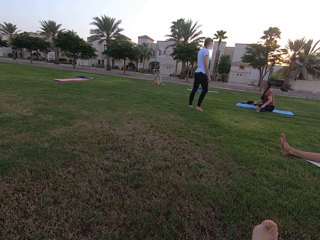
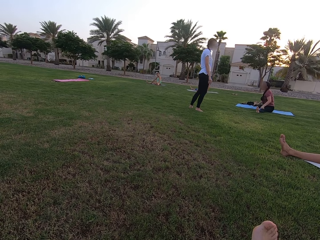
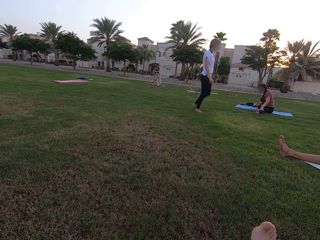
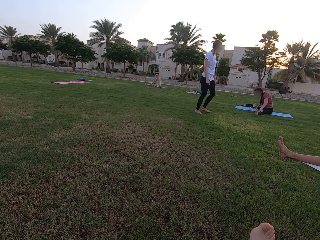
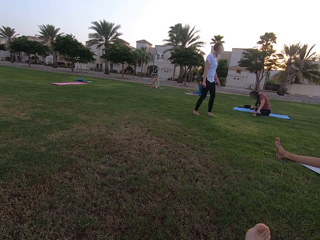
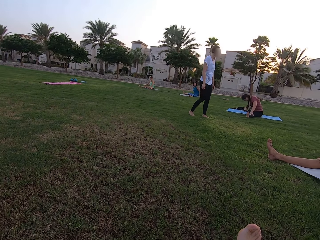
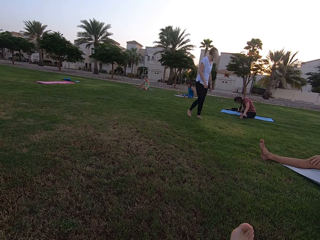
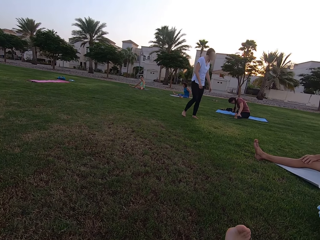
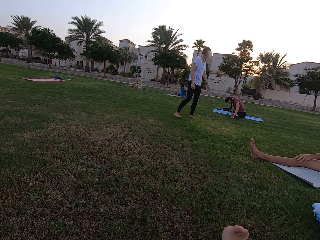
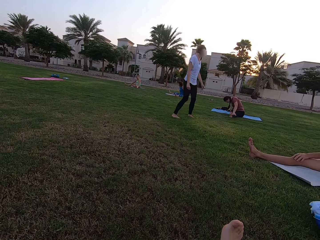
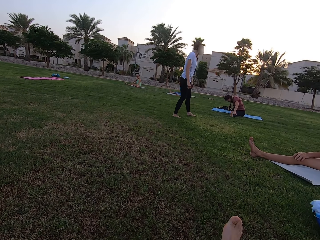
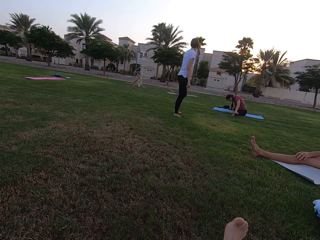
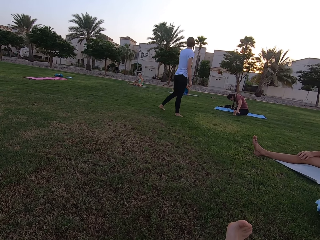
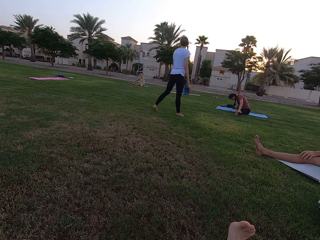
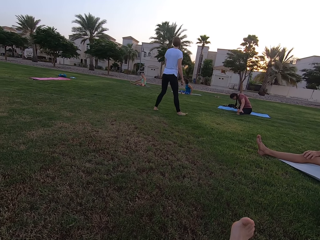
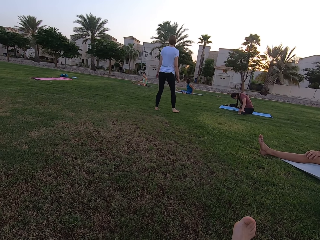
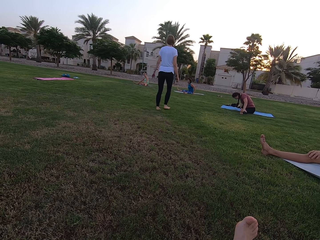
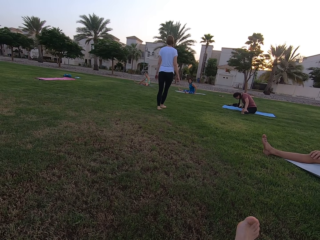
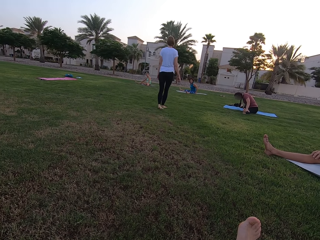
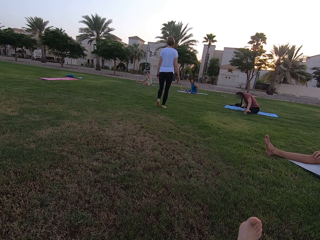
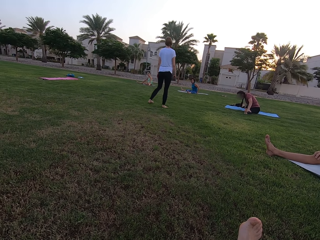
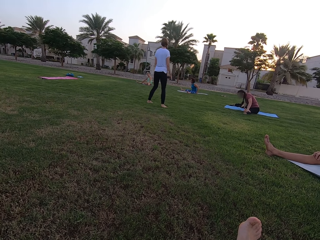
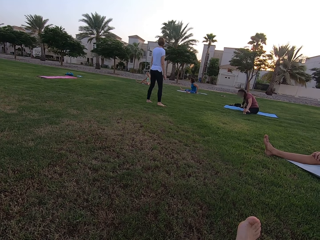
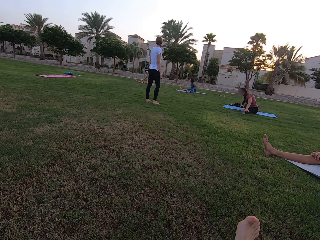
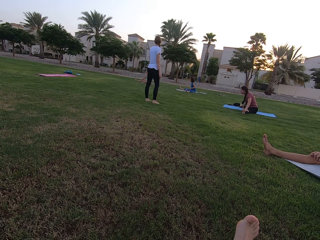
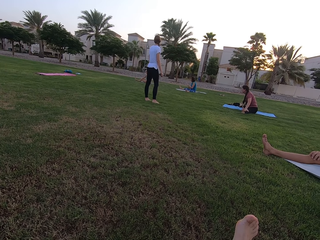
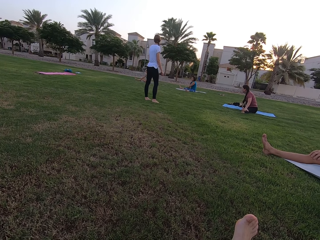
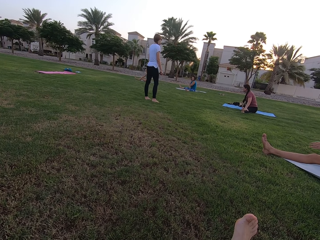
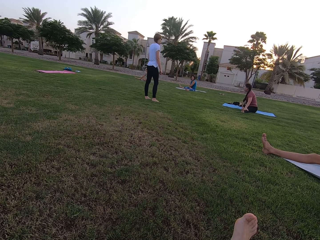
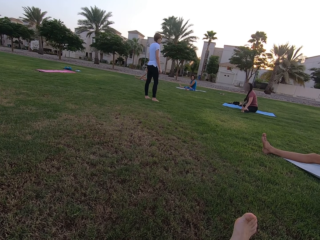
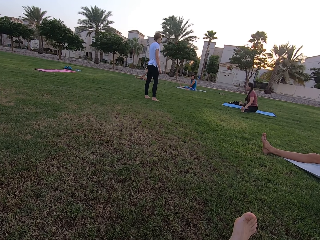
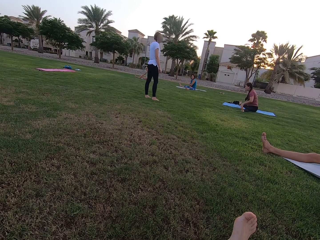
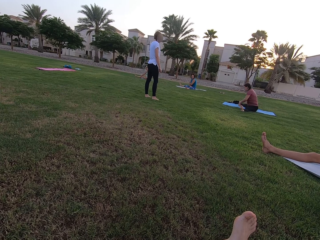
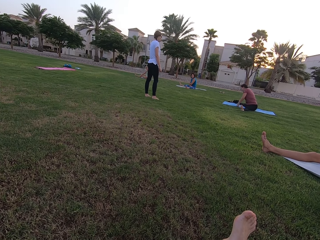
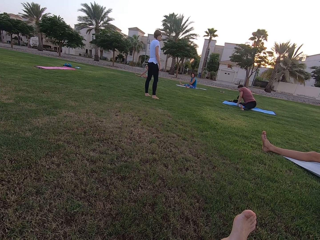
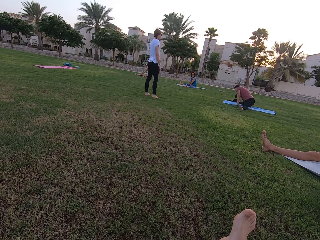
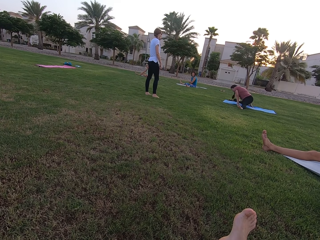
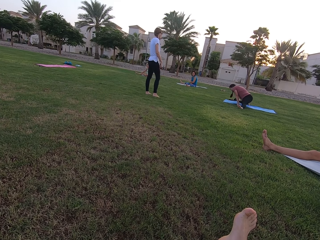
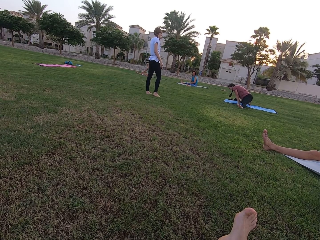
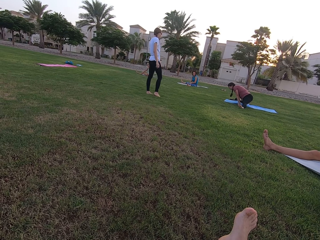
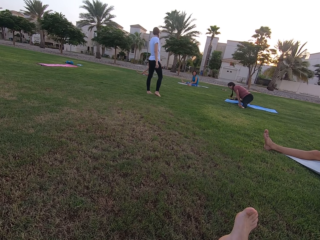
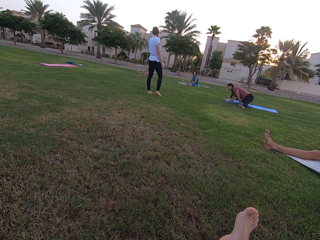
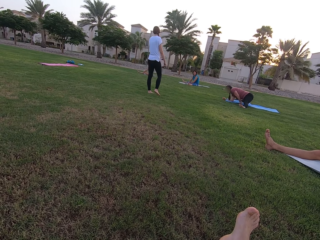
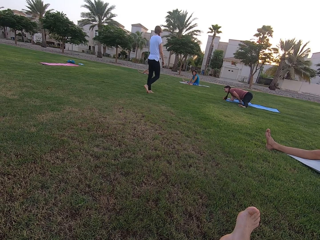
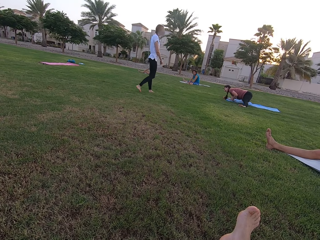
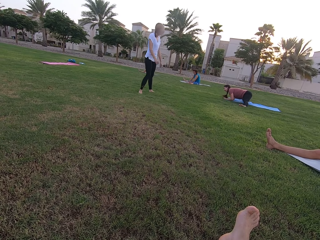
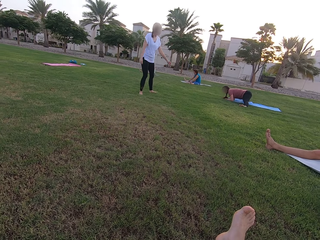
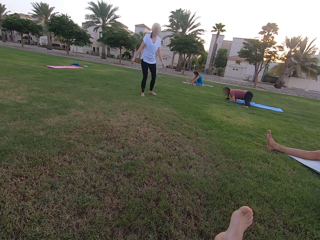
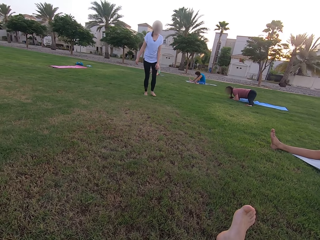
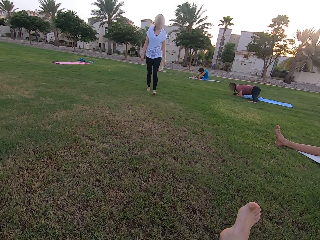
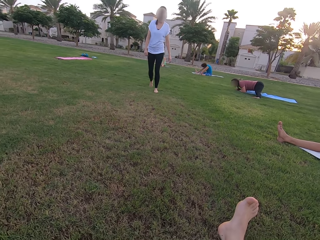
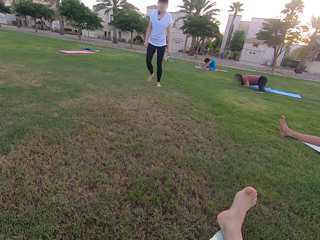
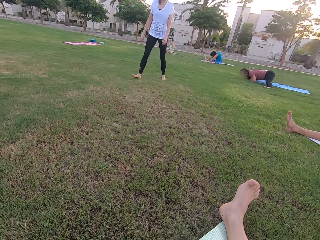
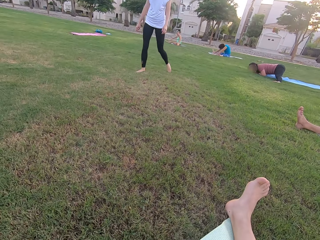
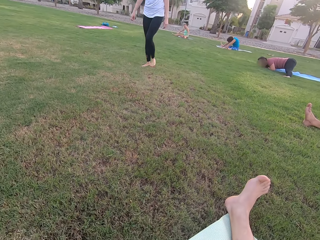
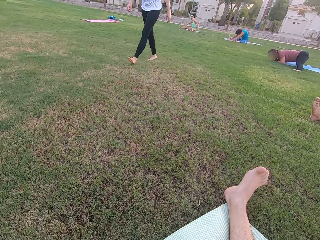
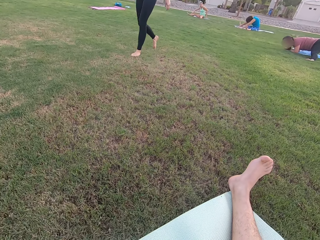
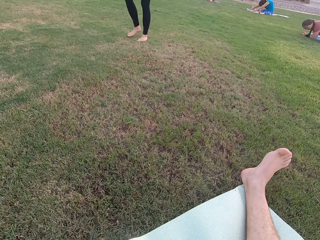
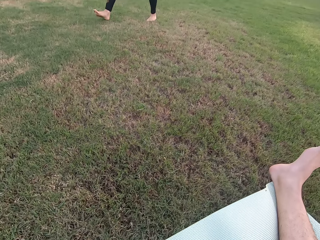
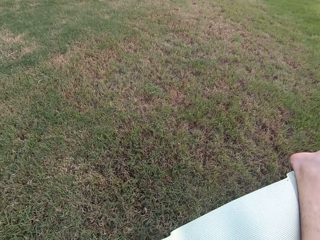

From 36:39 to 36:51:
A woman walks on the ground. The woman stands on the ground. The woman walks on the ground.

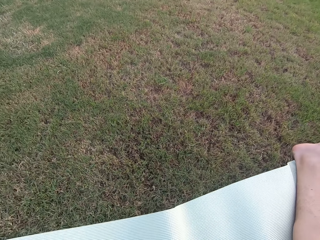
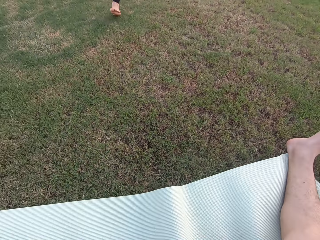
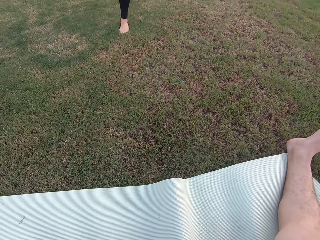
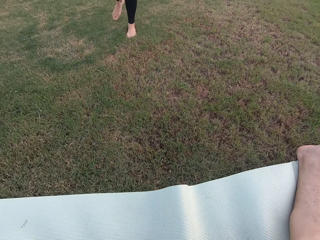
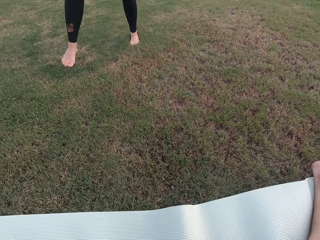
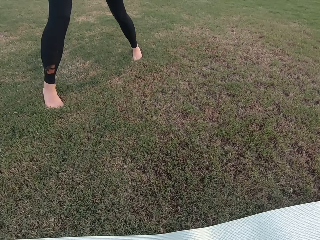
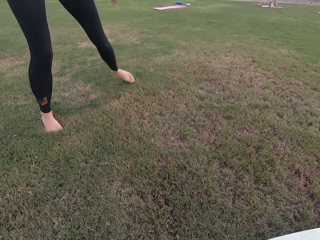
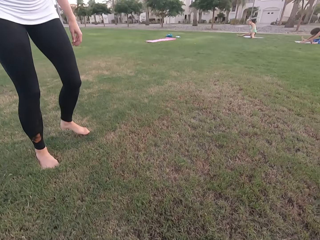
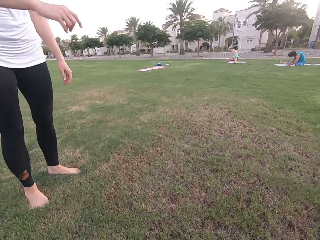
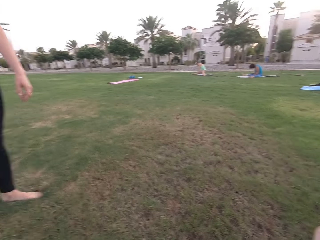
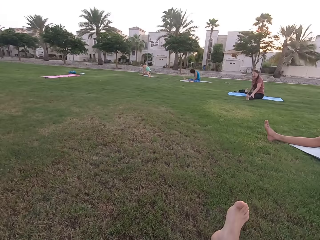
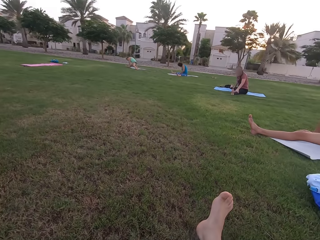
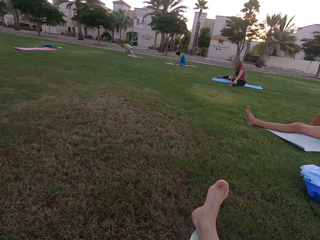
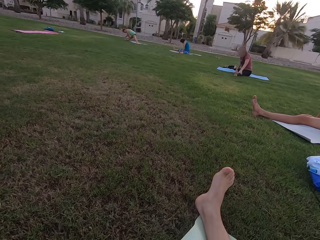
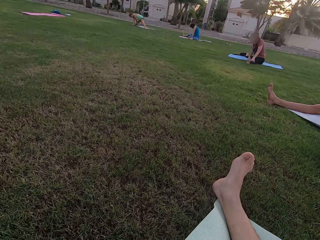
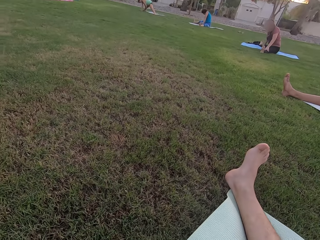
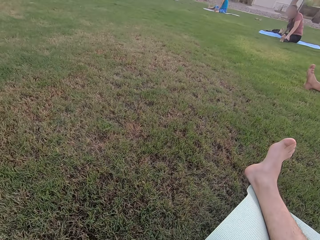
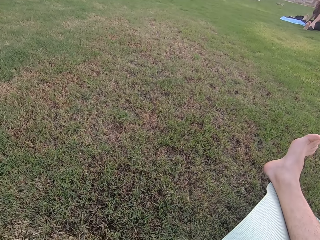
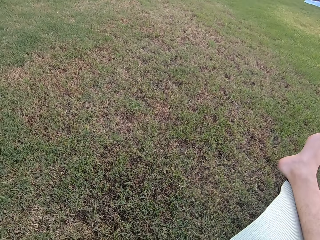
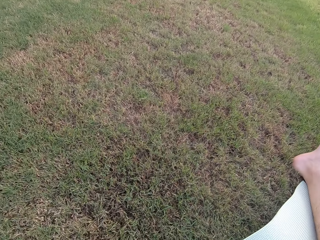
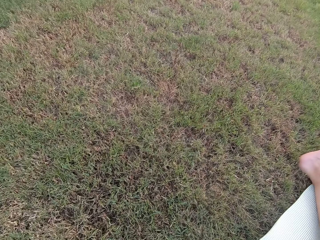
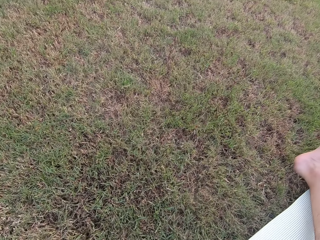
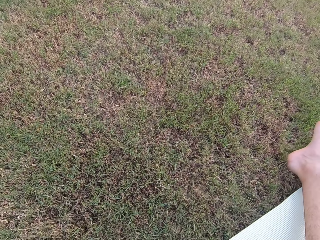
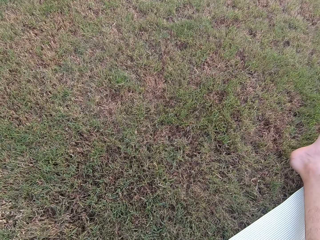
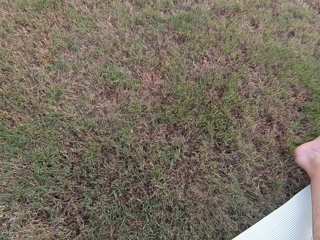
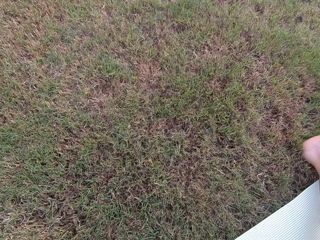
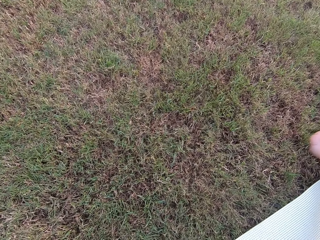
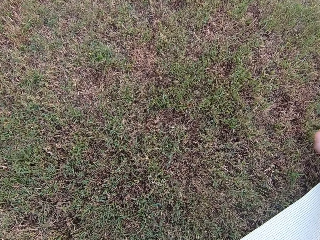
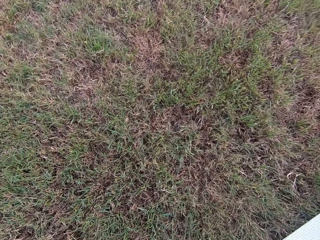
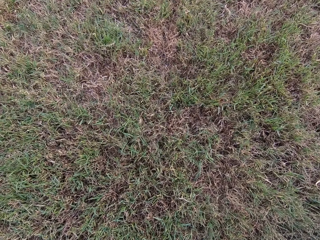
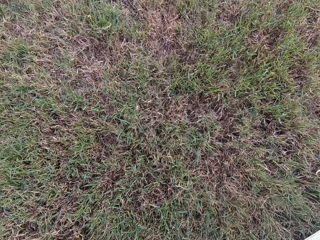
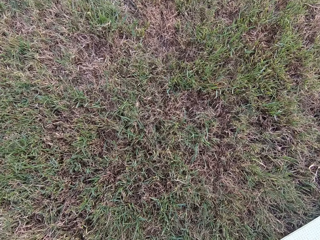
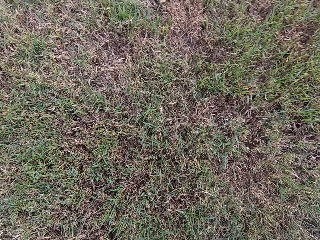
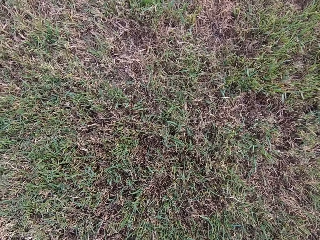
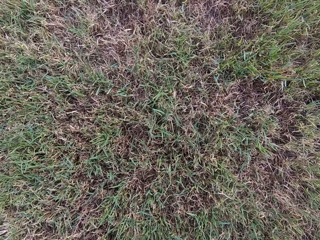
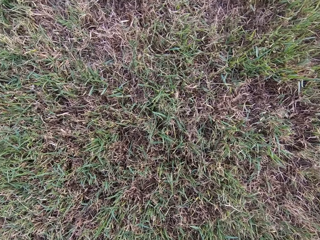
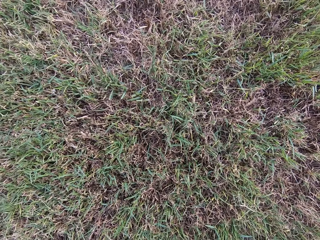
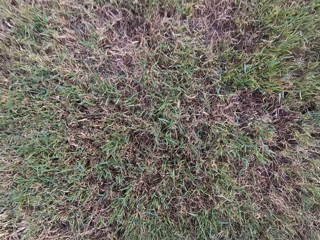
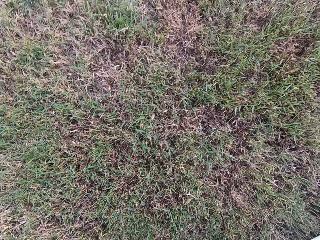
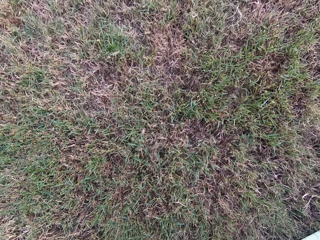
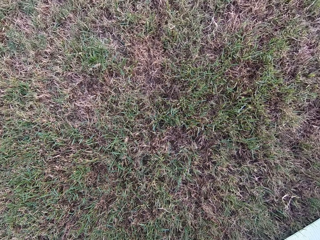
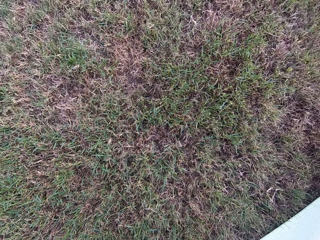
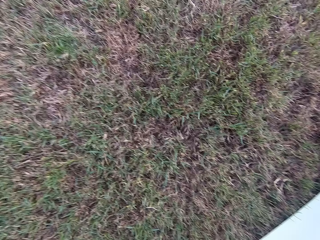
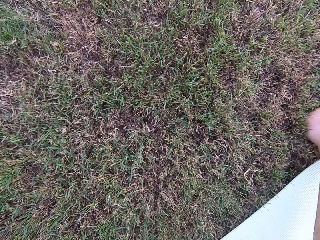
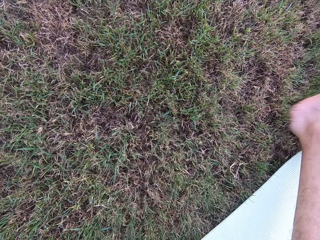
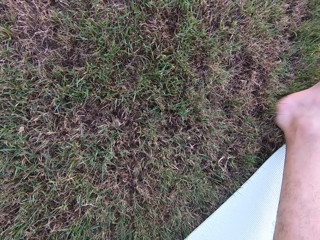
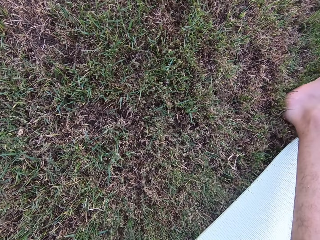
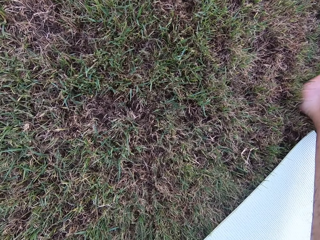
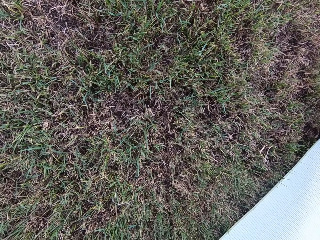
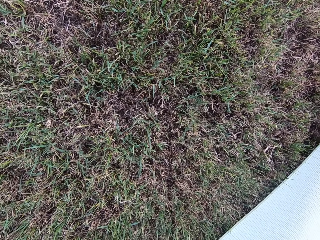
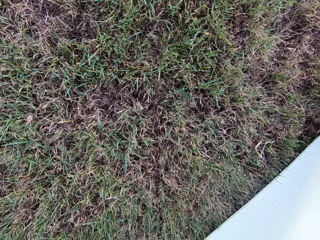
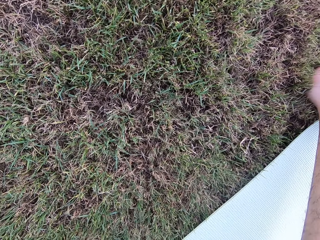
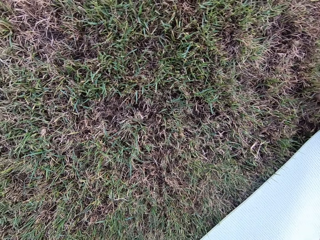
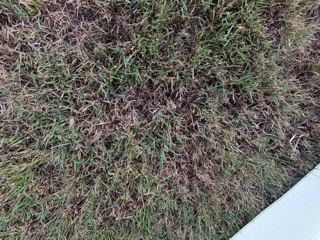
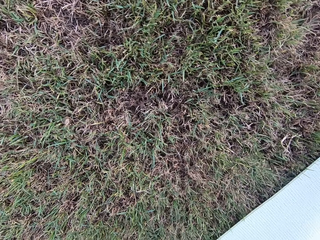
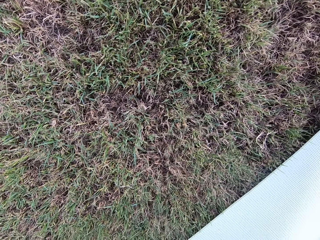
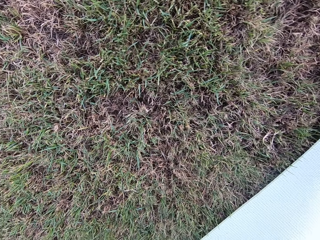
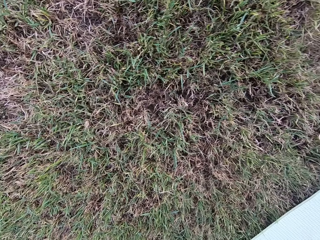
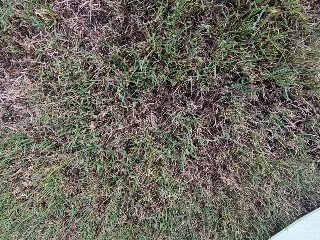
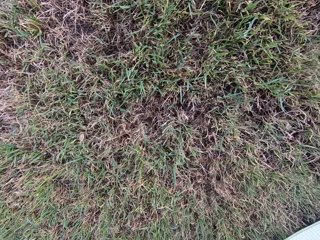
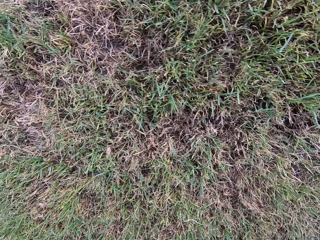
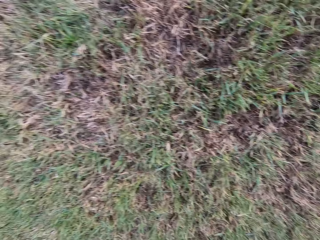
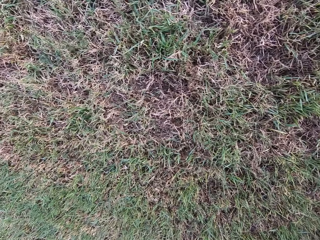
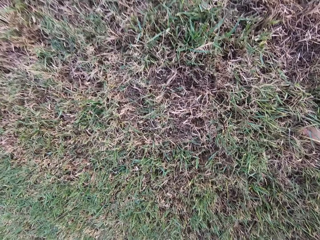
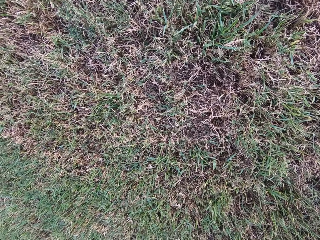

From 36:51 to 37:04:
A woman stands on the ground. Three other women sit on the ground. A man sits on the ground. The camera wearer sits on the ground.
